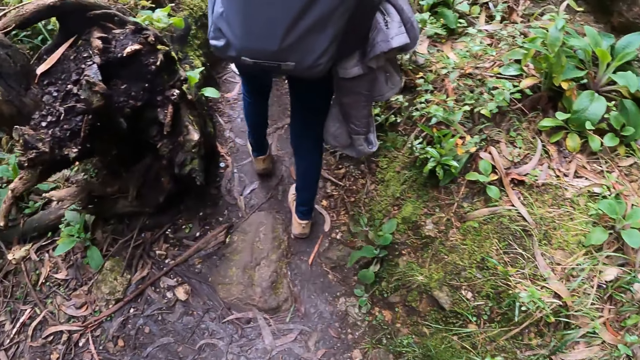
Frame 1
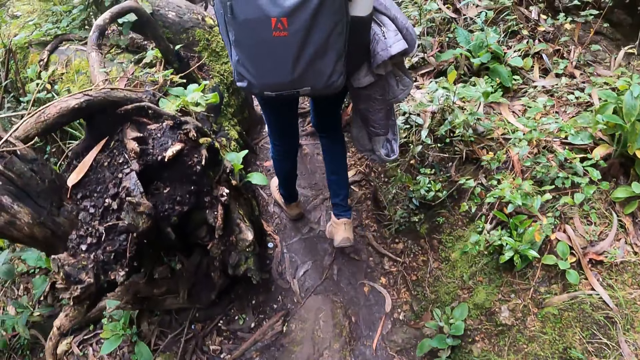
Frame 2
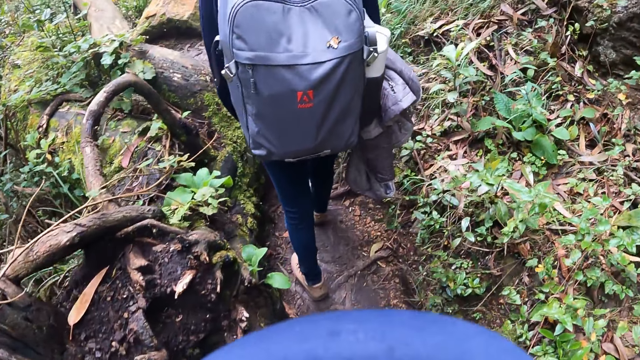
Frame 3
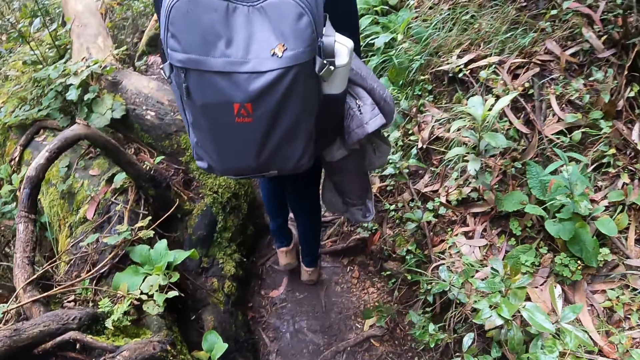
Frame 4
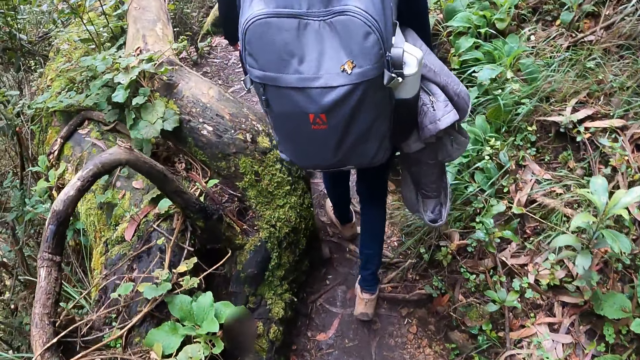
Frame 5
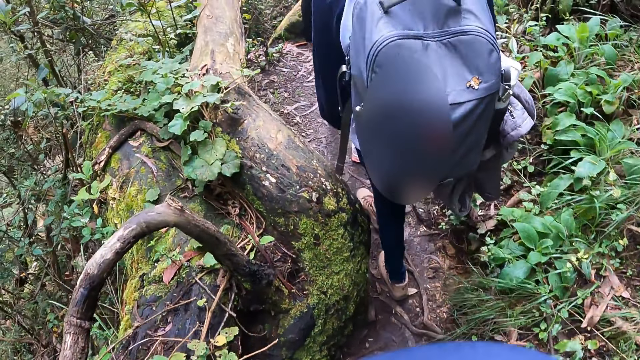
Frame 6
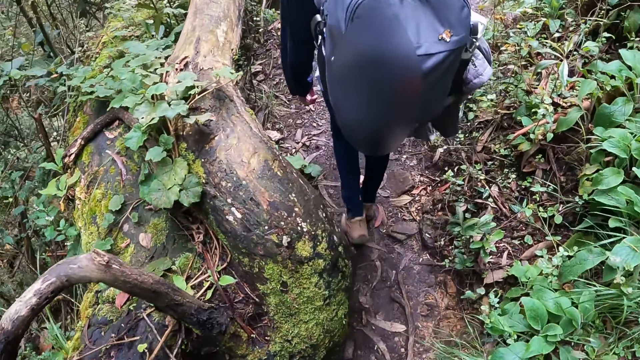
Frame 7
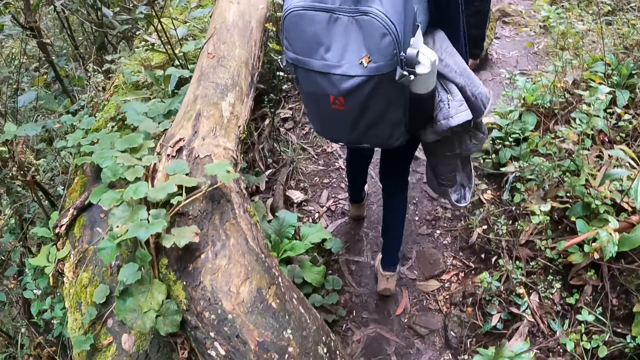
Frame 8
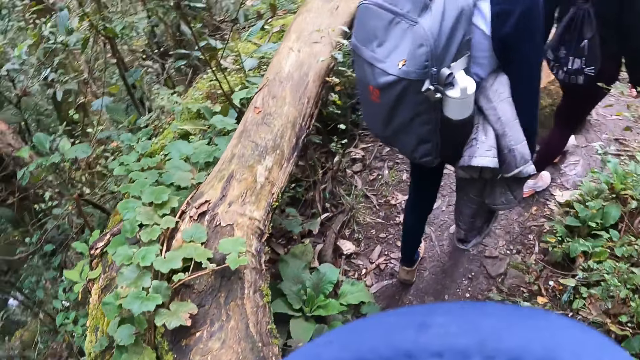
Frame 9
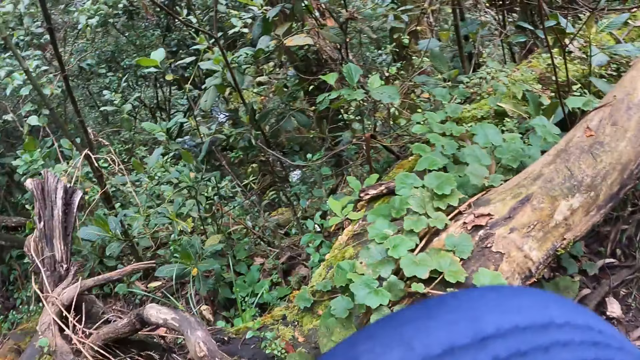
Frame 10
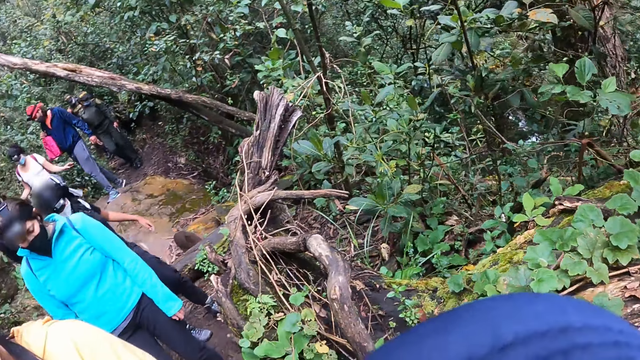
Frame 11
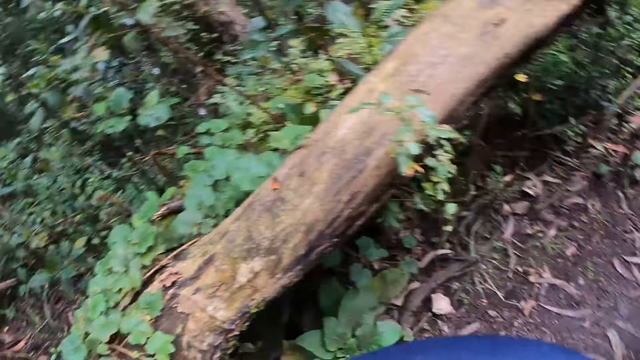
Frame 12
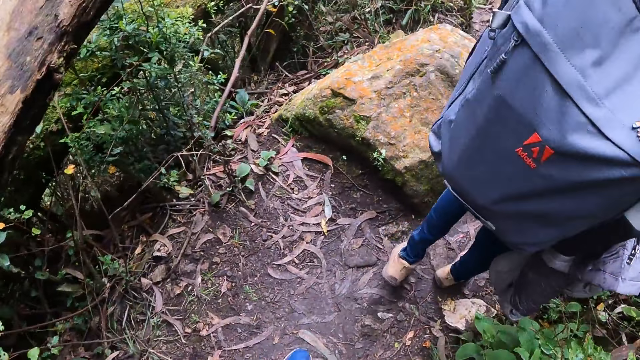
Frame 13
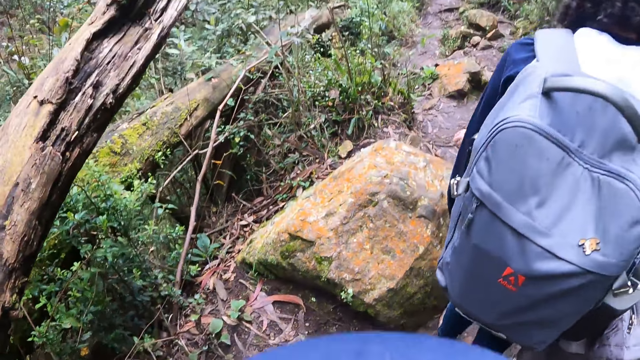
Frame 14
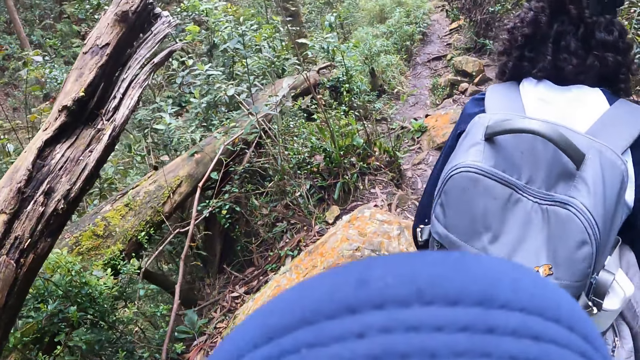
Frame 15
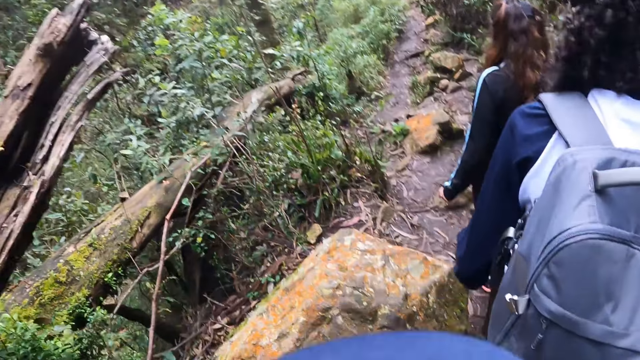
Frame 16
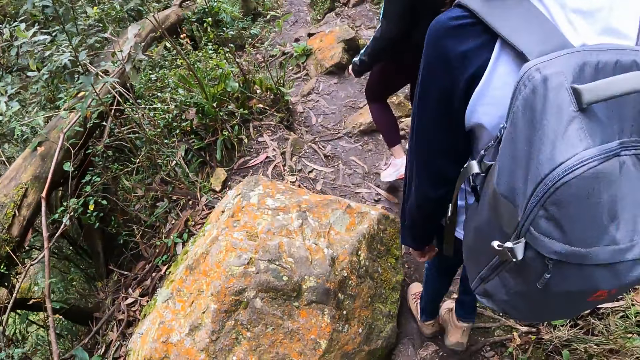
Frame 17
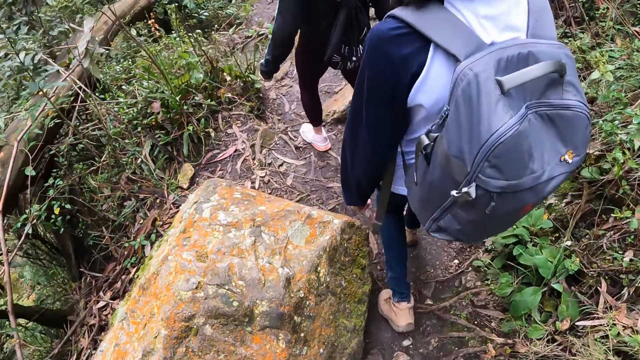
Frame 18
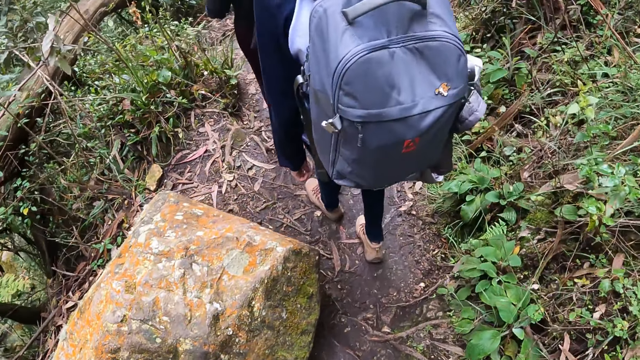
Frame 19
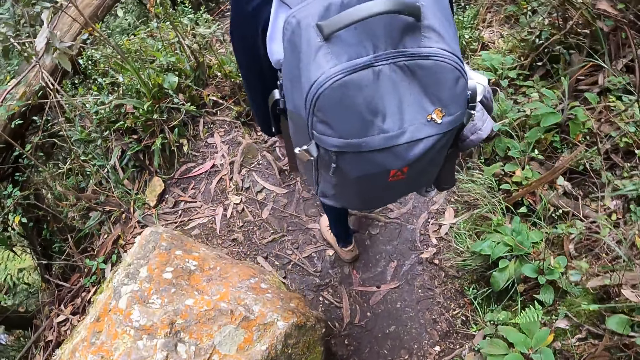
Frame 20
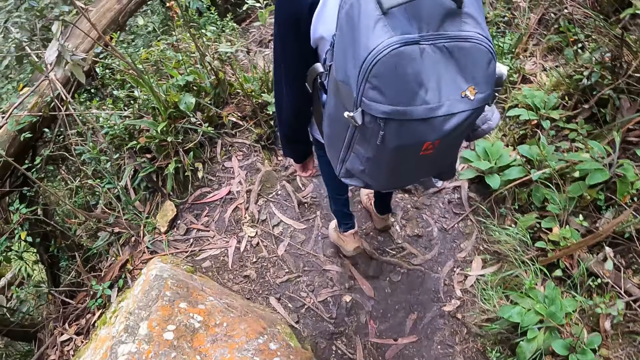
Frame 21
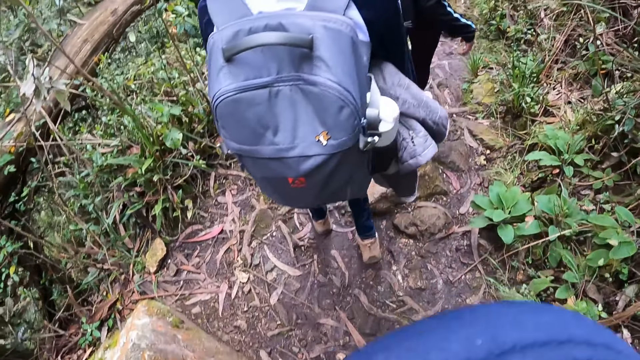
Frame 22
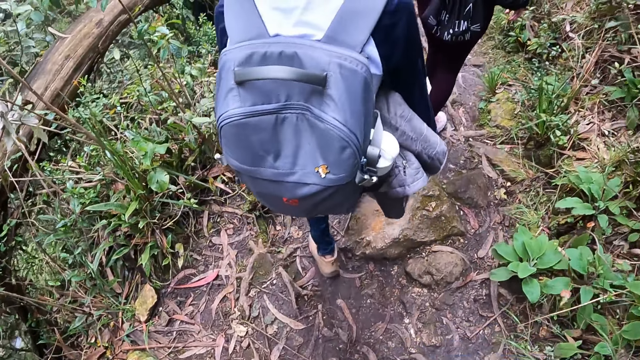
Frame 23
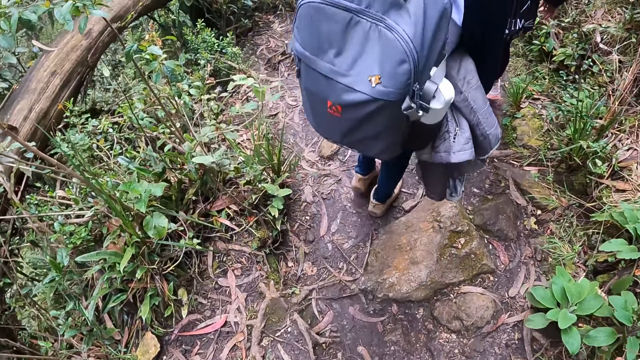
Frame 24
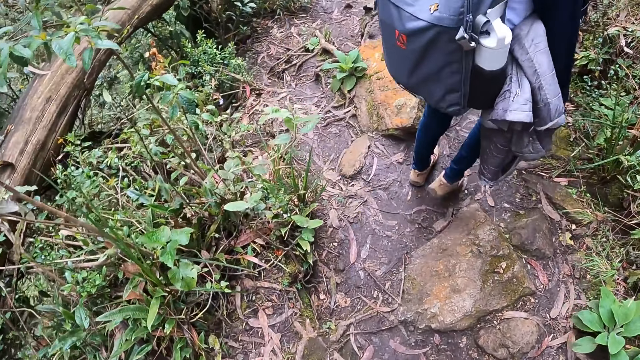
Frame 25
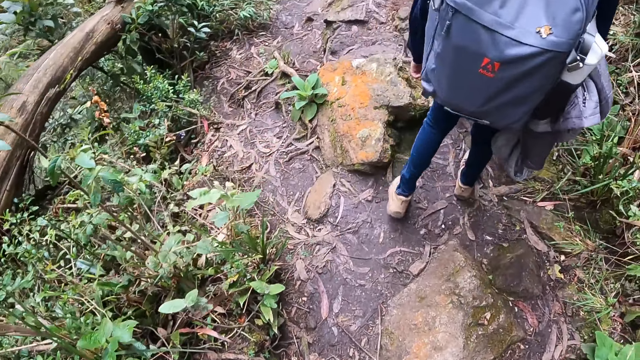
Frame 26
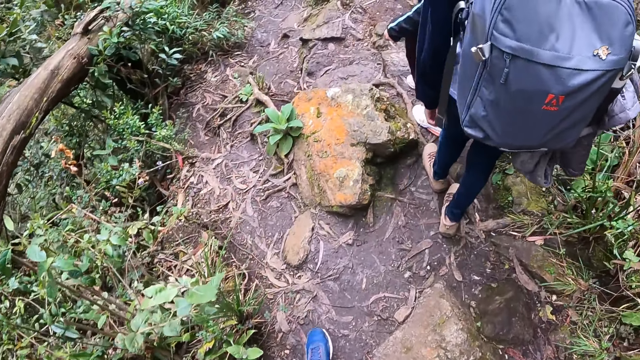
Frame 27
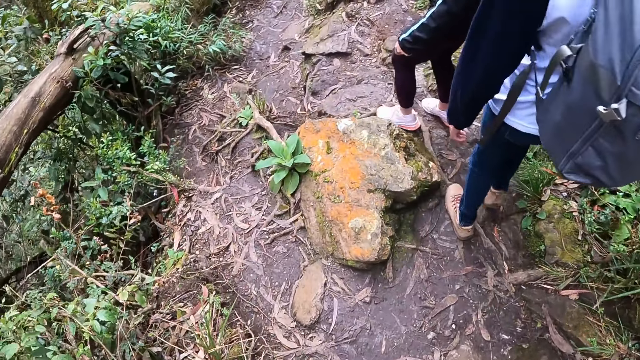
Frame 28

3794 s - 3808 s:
A woman hikes on the hill. The camera wearer looks around. Another woman hikes on the hill. The camera wearer hikes on a hill. The first woman hikes on the hill. The first woman walks around.

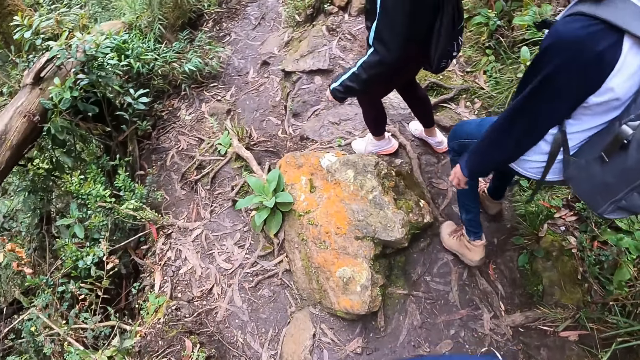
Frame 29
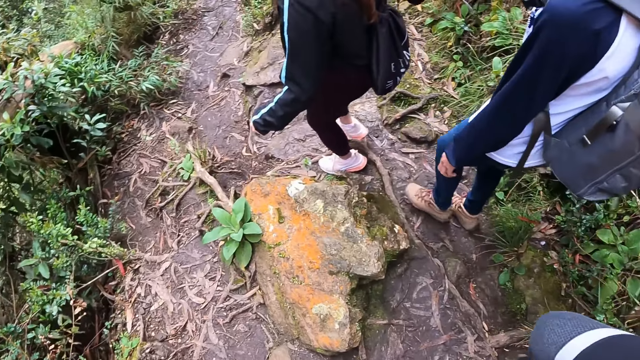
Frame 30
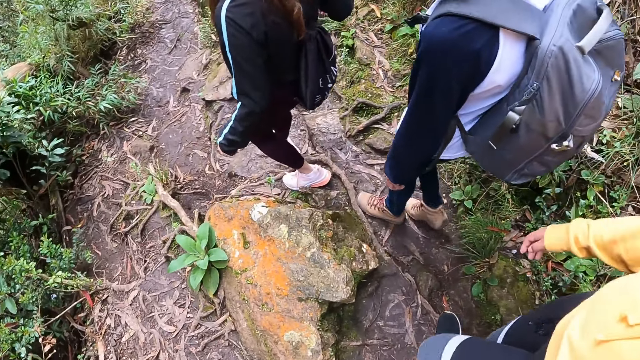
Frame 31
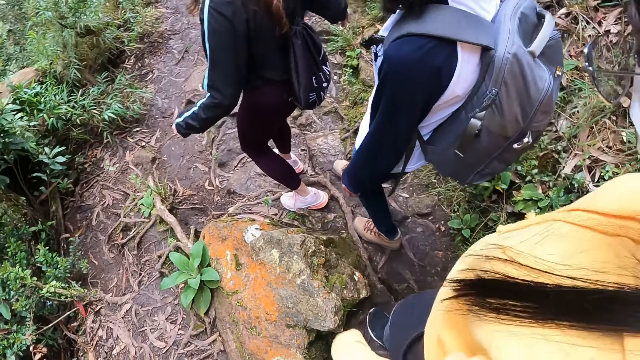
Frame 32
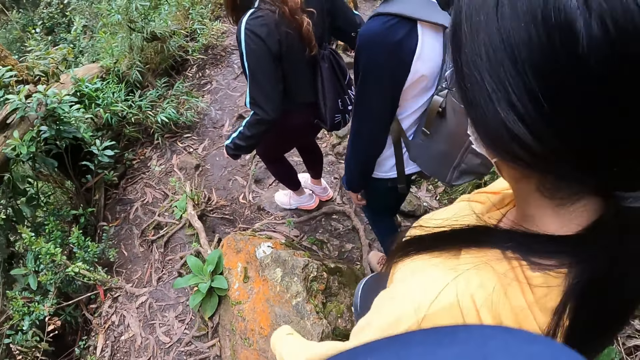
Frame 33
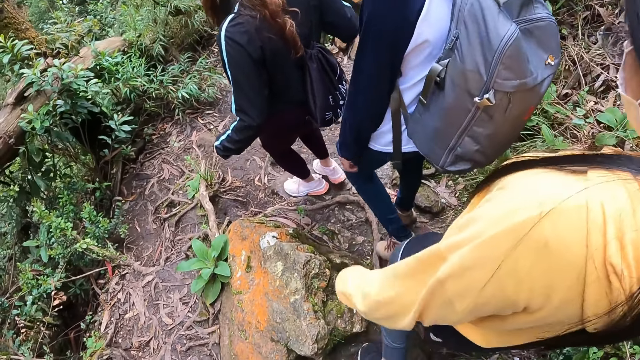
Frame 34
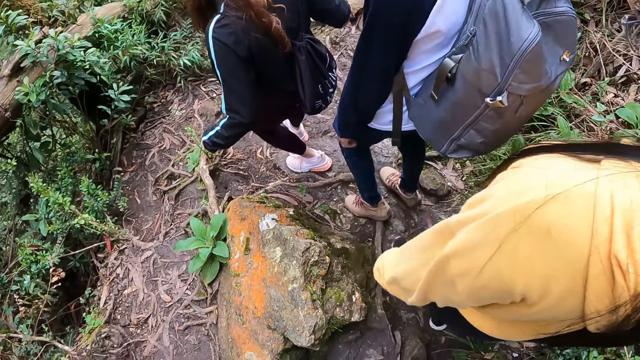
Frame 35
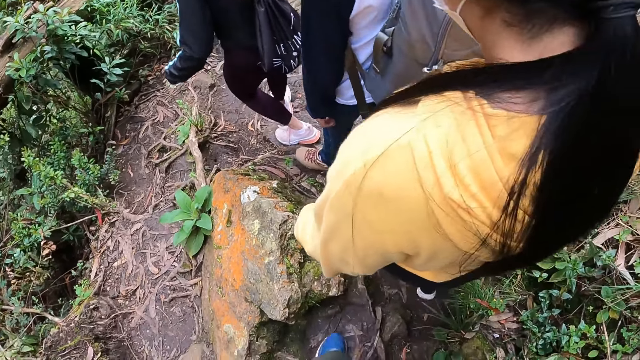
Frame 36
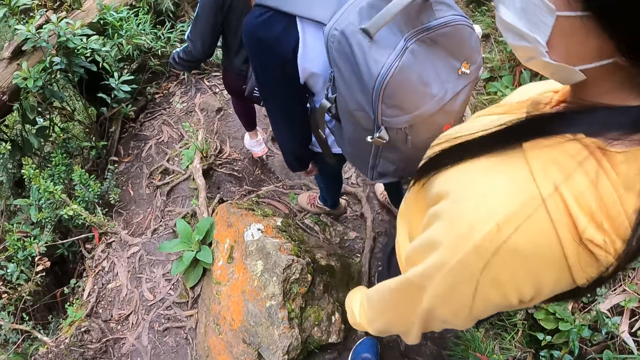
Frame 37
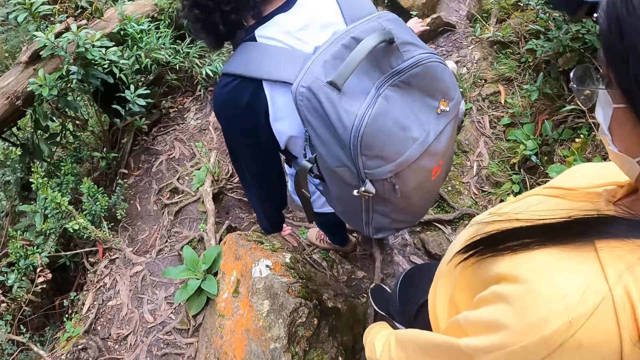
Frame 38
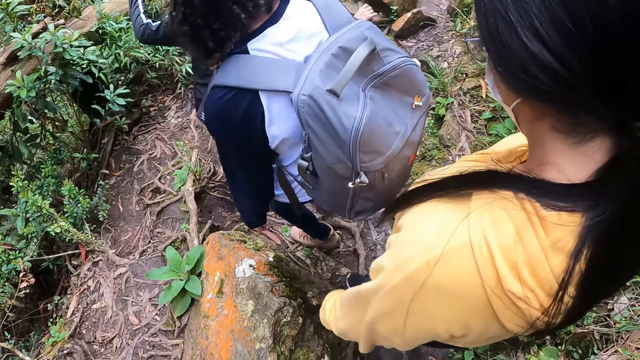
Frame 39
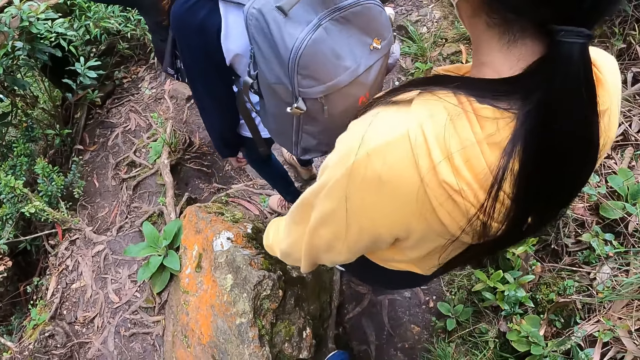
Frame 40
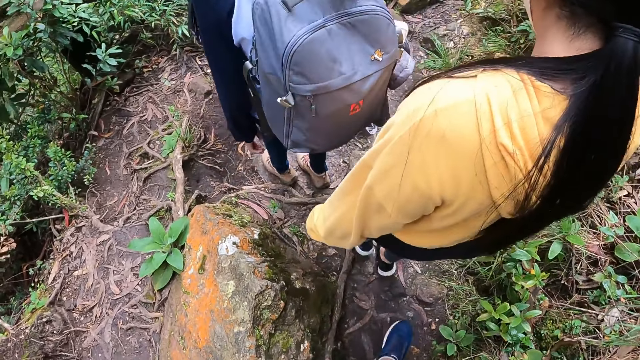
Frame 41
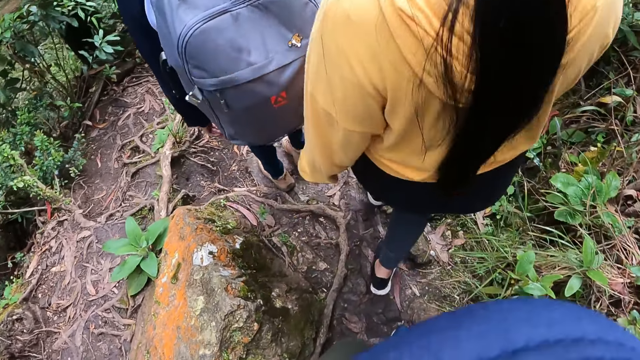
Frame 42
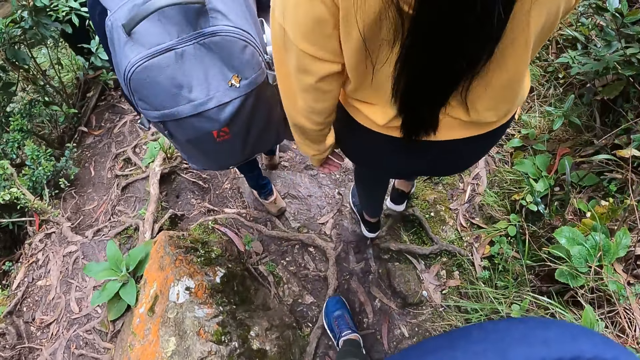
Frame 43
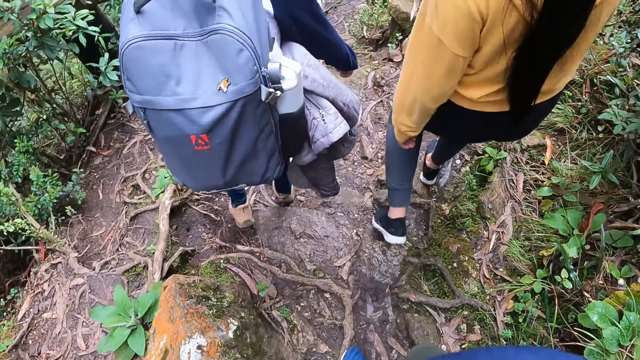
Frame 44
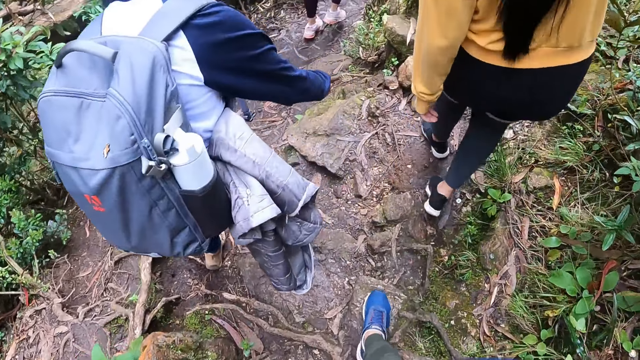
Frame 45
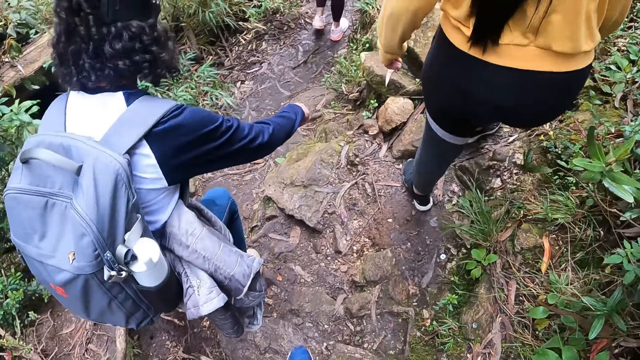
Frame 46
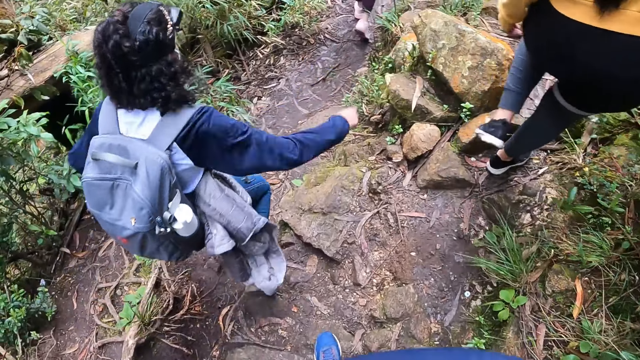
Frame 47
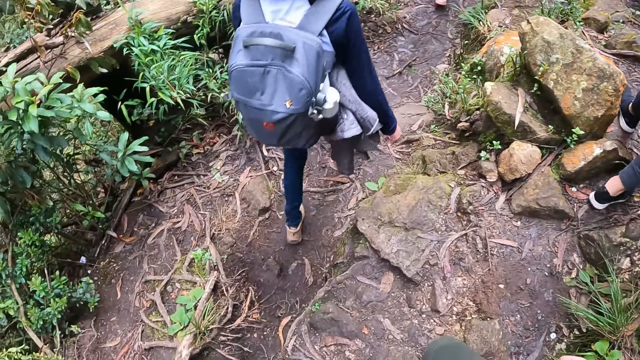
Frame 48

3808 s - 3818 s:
A woman walks past the camera wearer in the hill footpath. The woman hikes on the hill. The woman walks past another woman in the hill footpath. The other woman hikes on the hill.
